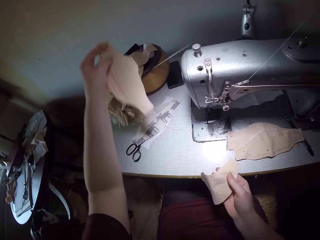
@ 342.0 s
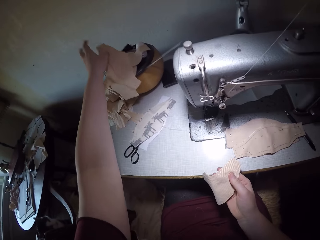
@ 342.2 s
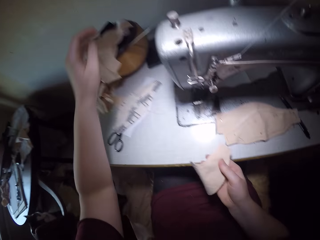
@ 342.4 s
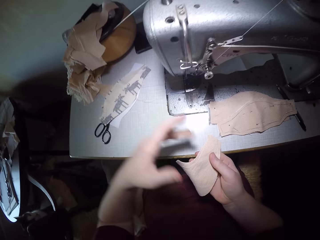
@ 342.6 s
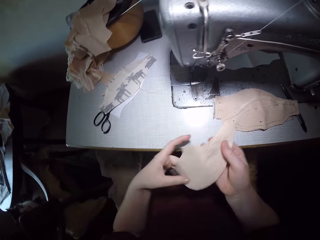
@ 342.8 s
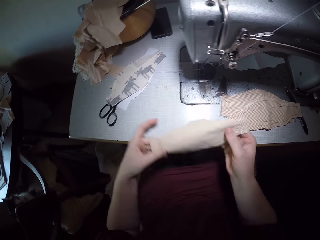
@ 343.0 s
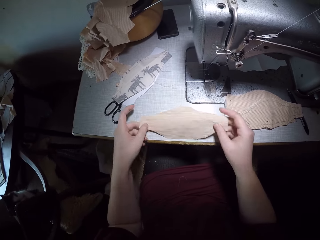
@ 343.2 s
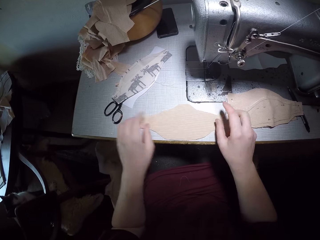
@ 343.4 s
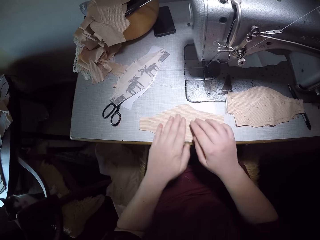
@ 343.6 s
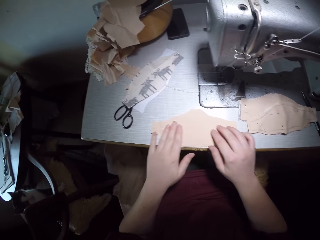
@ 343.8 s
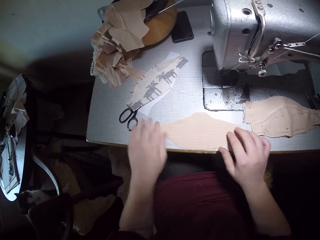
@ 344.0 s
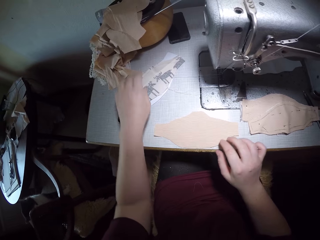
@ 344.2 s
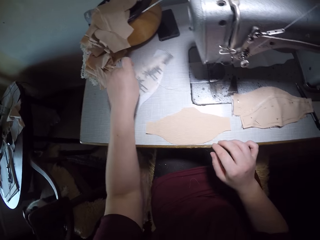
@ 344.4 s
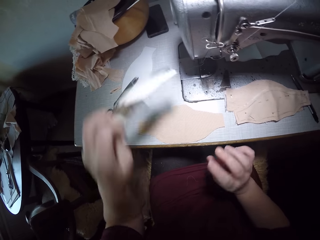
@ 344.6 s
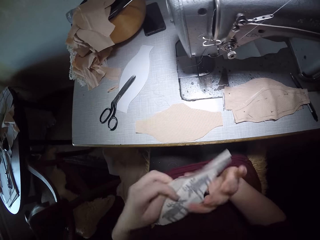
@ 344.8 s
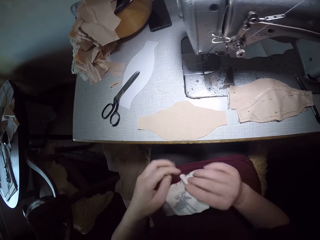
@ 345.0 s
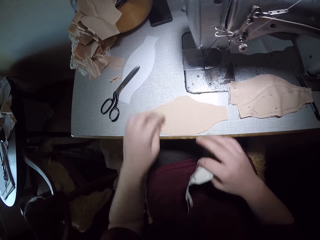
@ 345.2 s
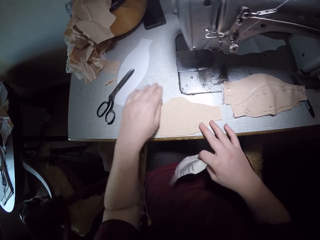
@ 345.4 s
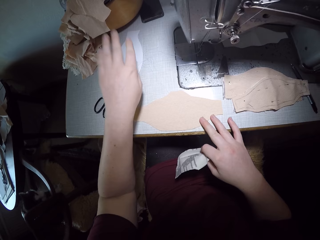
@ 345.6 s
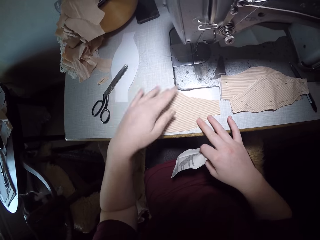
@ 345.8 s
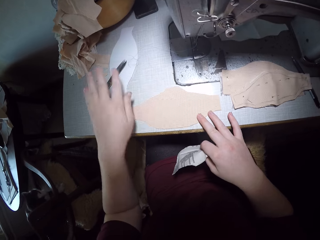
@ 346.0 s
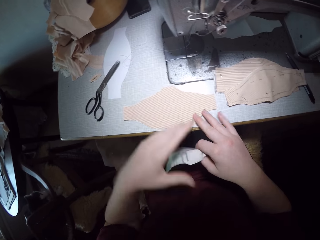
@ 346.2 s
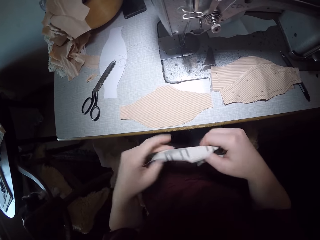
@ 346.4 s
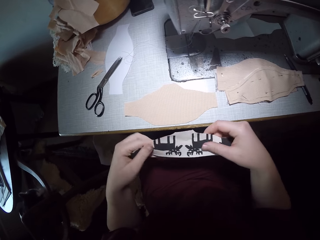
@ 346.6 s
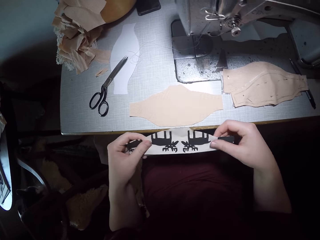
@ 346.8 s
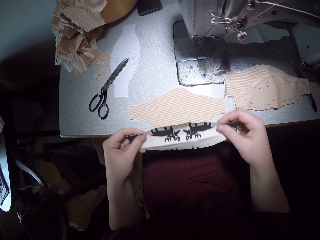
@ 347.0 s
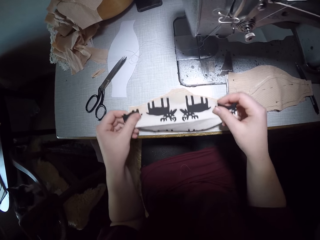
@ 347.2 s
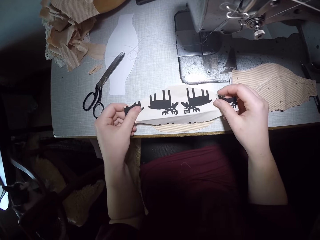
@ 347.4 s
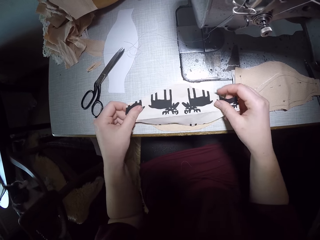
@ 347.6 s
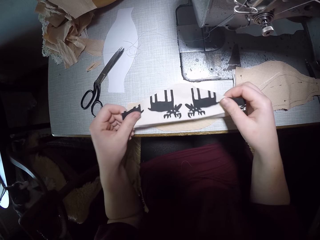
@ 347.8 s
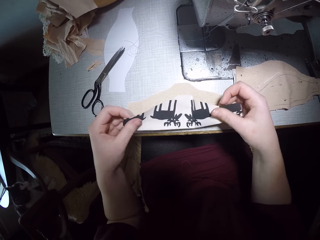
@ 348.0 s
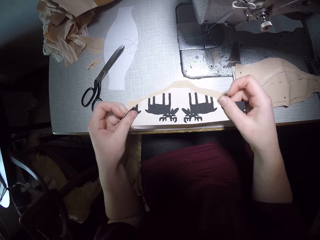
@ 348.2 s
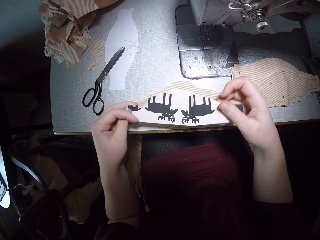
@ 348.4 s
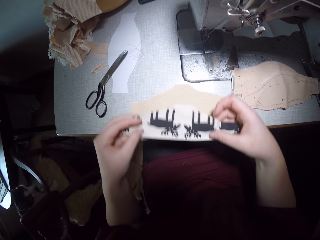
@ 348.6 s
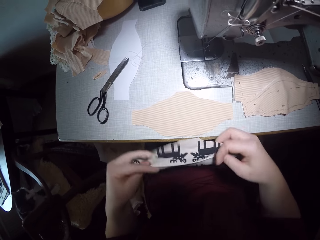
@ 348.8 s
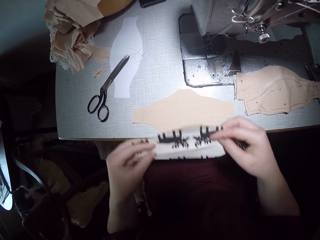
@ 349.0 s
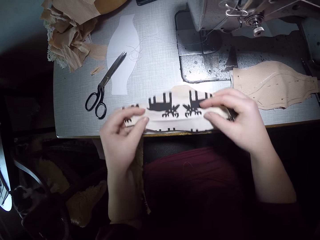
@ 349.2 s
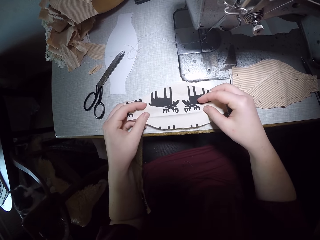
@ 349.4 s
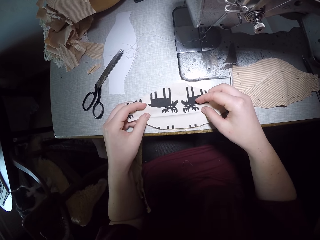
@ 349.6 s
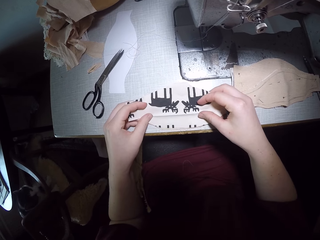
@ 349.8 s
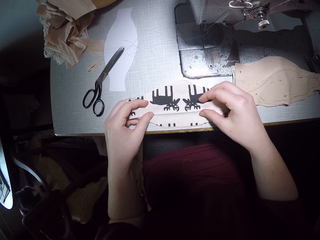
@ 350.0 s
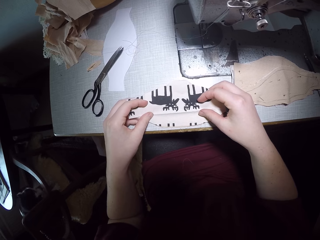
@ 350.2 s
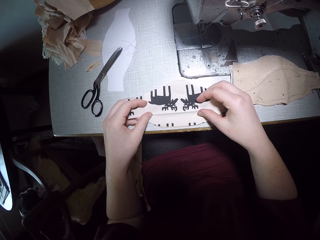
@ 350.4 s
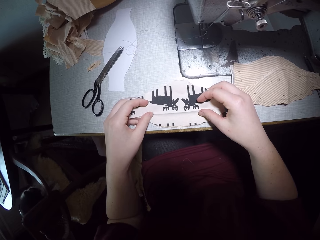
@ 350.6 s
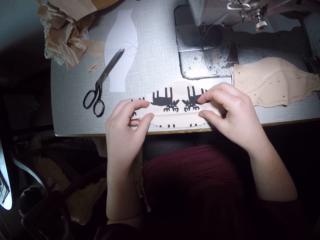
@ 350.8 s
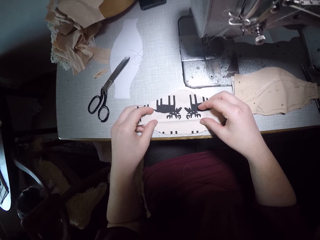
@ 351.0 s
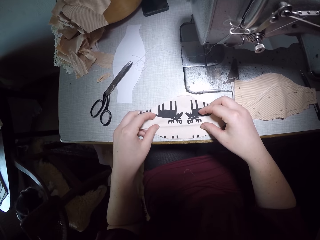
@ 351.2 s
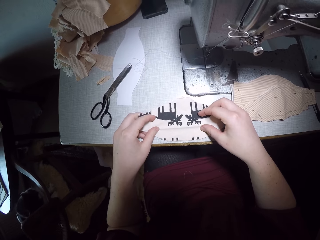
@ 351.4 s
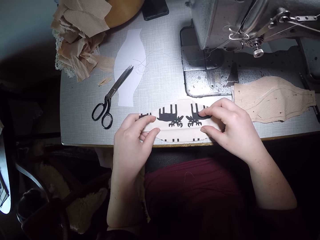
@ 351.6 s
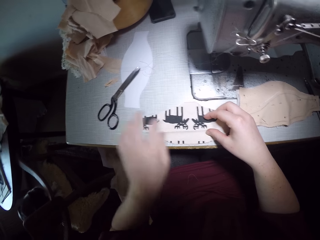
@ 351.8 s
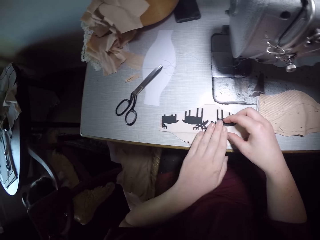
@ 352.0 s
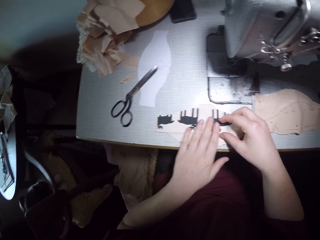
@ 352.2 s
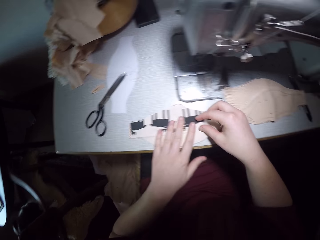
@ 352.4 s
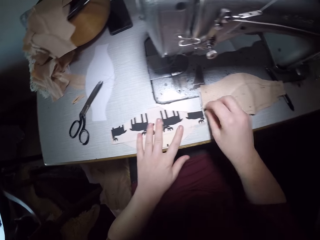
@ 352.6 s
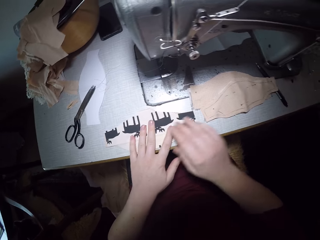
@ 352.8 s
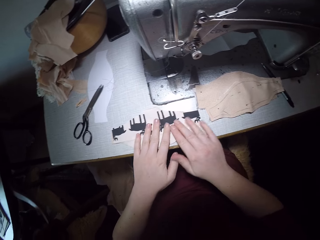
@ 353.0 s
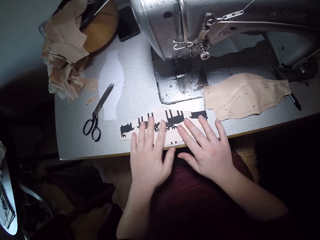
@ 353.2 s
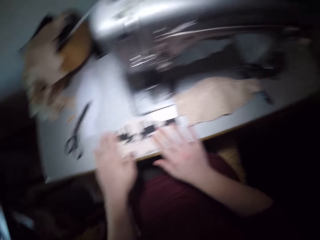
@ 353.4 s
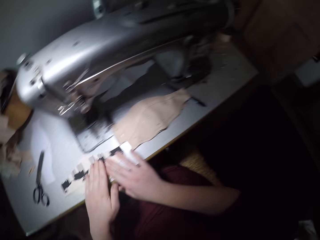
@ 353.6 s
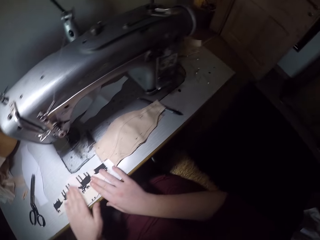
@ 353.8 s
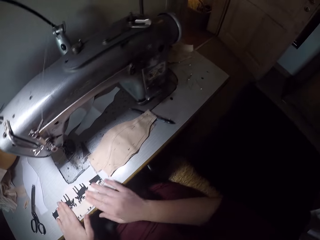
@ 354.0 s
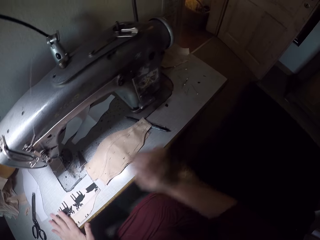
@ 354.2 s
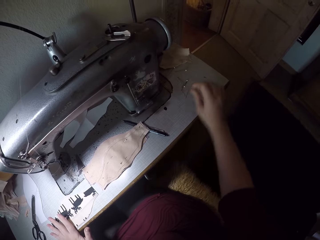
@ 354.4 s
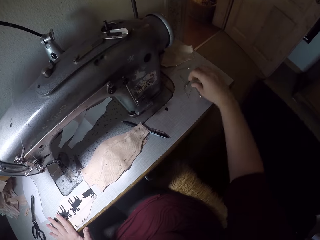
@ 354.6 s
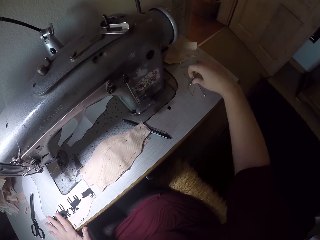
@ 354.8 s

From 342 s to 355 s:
The camera wearer lifts the material. They put the material beside the sewing machine. They hold the material with both hands. They put the other piece of material on the table. They gently rub the material. They pick up a second piece of material. They hold the material with the other hand. They dust dirt off the piece of material. They wipe the table. They hold the material with both hands. They place the second piece of material on the first one. They adjust the second piece of material. They place the second piece of material on the first one again. They hold the material with both hands. They smoothen the second piece of material on the first one. They rub the material gently.

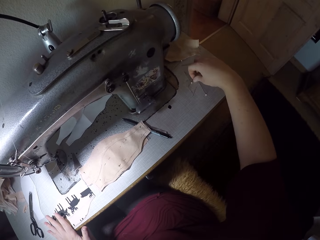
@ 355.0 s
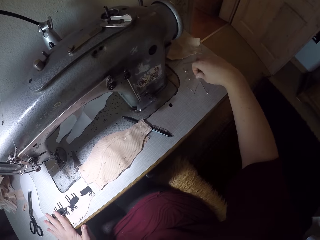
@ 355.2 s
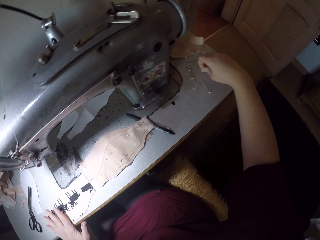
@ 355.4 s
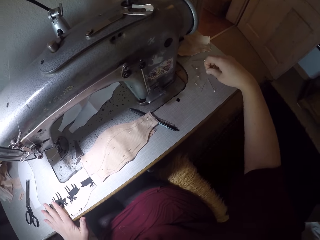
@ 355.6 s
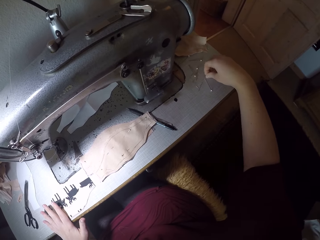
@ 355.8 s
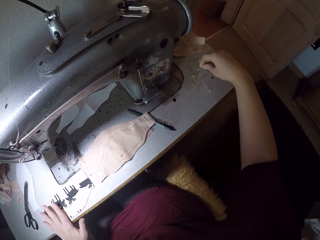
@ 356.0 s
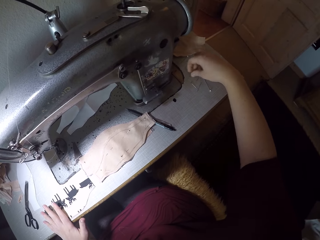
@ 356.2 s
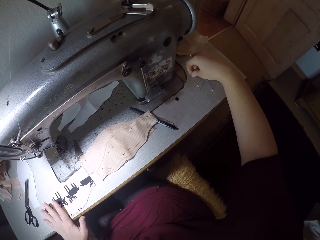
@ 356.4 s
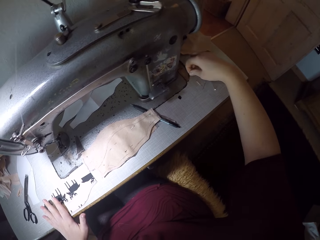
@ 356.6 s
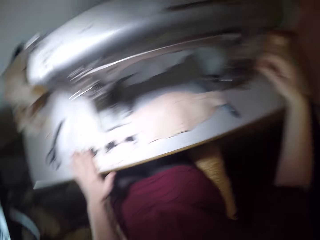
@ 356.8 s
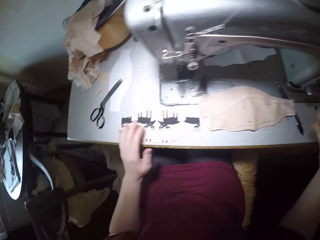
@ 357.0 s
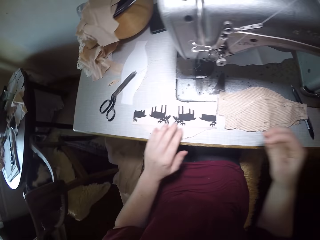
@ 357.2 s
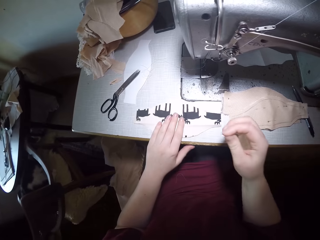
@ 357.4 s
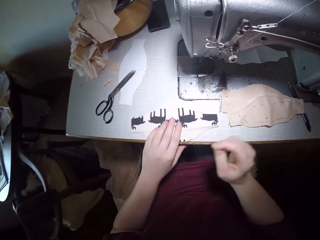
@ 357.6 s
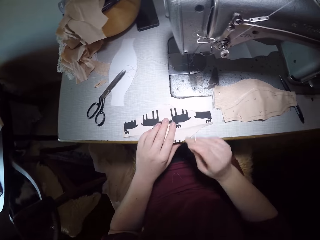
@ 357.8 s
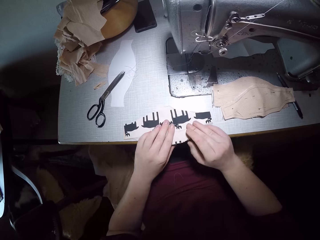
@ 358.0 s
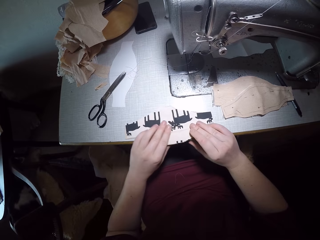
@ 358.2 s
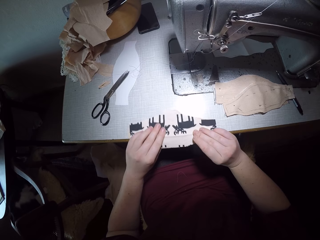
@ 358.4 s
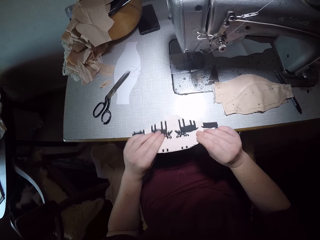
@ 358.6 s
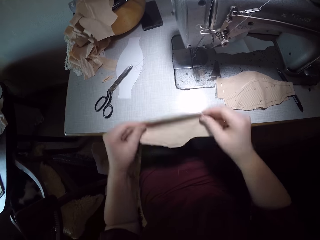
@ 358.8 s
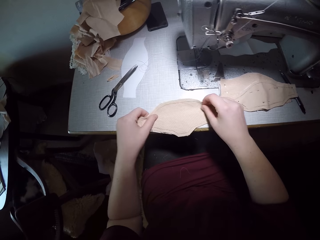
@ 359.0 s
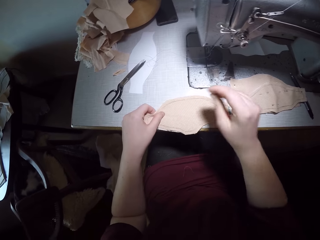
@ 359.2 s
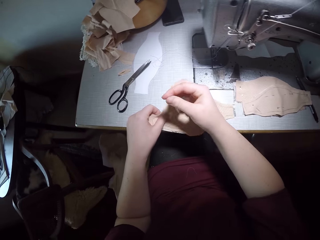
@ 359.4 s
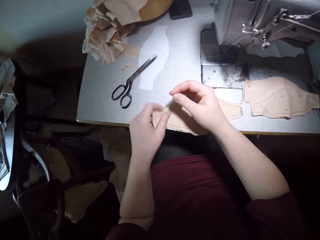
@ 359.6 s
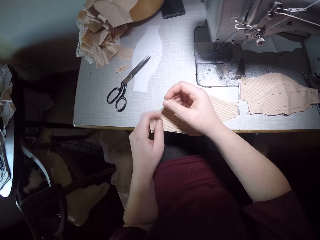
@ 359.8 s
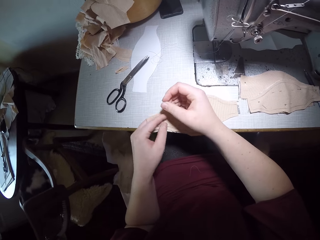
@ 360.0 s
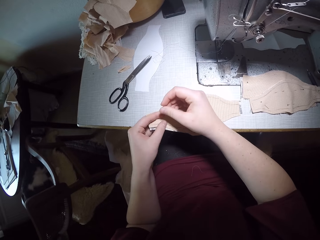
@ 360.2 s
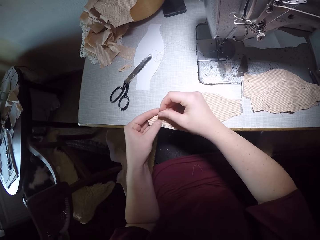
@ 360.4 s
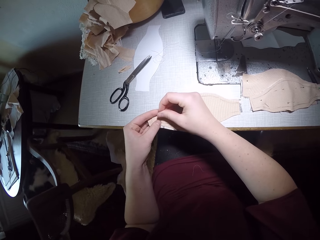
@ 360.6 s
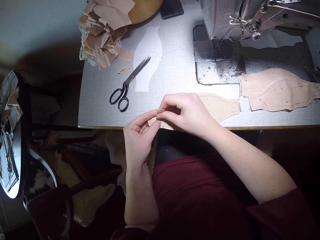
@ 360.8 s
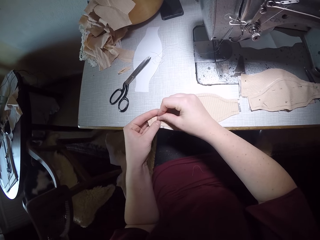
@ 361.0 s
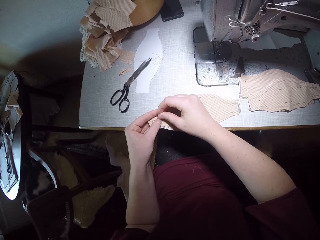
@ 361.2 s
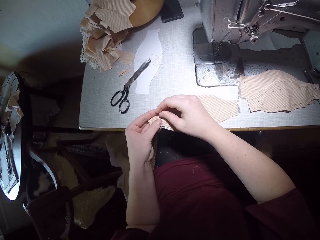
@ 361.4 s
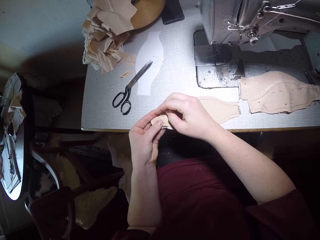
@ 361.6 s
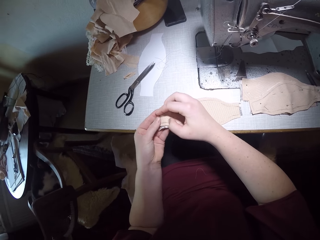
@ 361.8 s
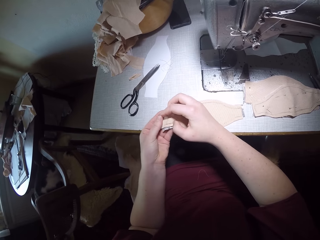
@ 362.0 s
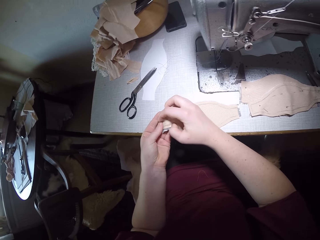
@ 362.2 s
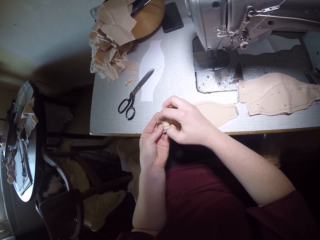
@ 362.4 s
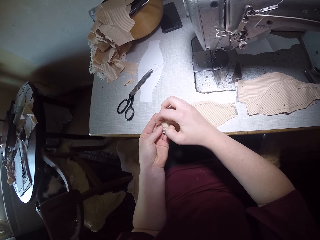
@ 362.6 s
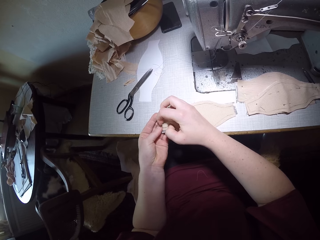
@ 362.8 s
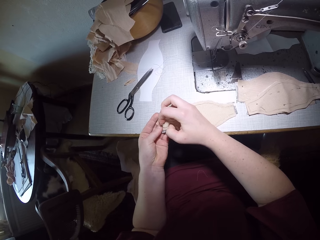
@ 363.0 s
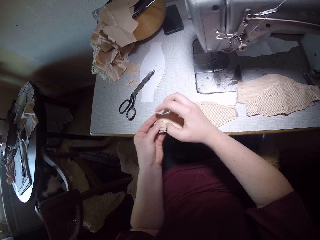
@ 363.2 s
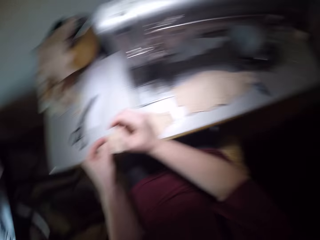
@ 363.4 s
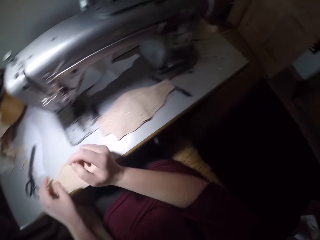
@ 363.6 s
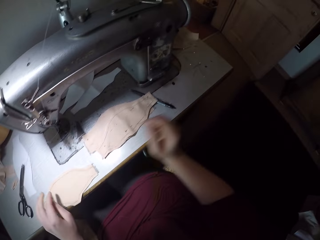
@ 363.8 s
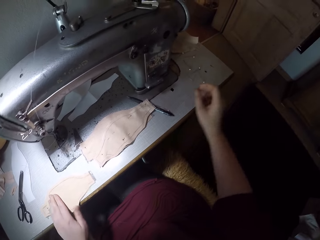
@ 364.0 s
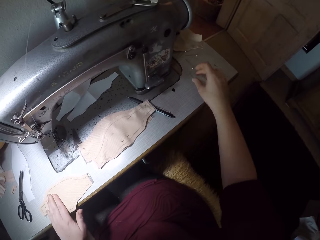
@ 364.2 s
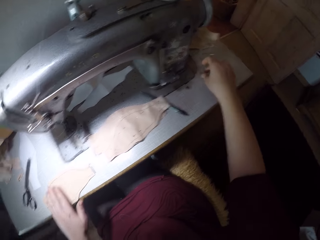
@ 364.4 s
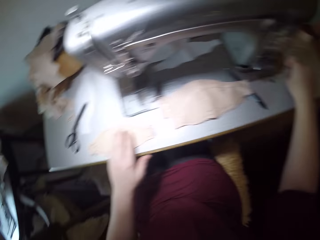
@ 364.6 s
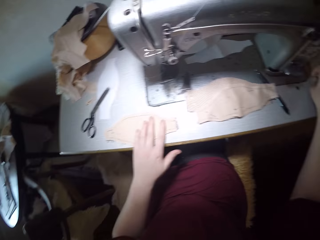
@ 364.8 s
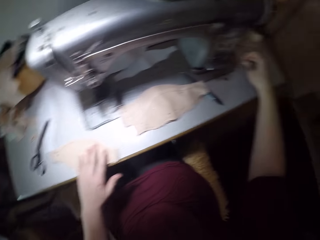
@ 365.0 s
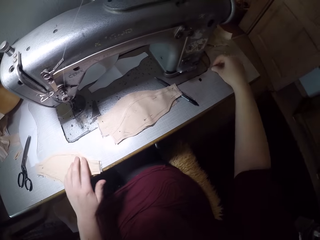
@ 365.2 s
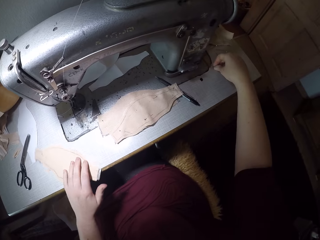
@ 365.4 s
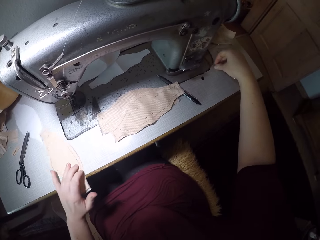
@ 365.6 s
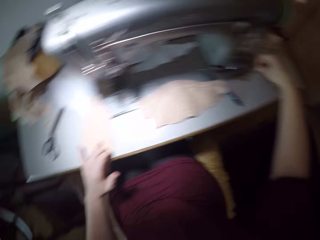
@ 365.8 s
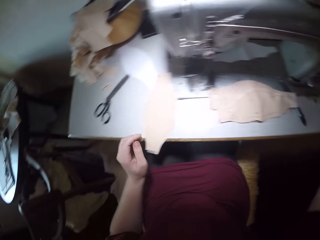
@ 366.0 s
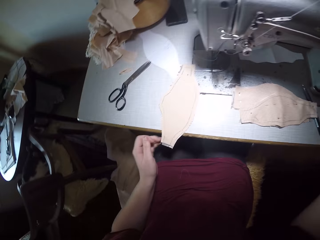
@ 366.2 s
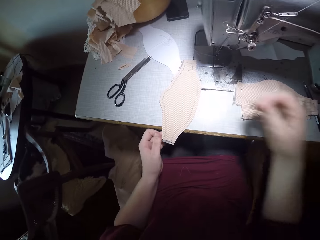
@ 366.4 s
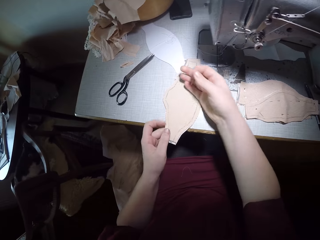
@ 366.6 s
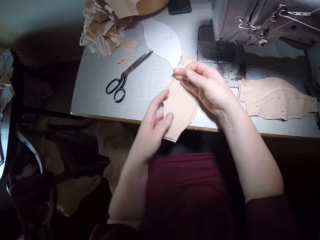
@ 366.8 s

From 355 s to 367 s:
The camera wearer picks up a pin. They hold the pin. They turn over the pair of materials. They hold the material with both hands. They put the material on the table. They pin the pair of materials together. They pick up a pin. They slide the pair of materials around.
